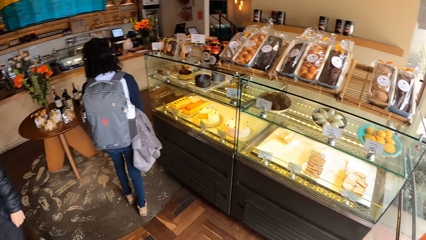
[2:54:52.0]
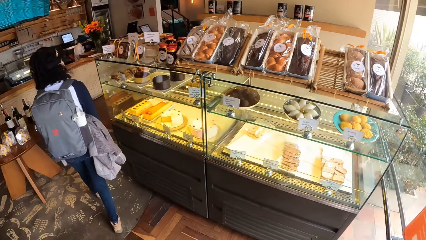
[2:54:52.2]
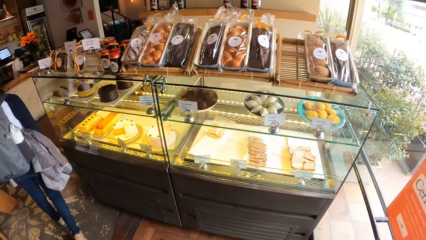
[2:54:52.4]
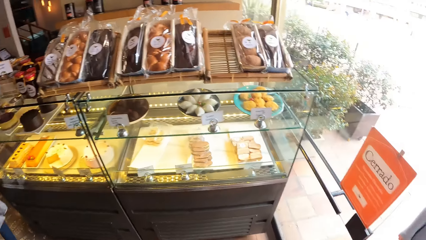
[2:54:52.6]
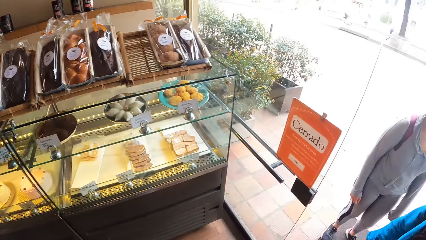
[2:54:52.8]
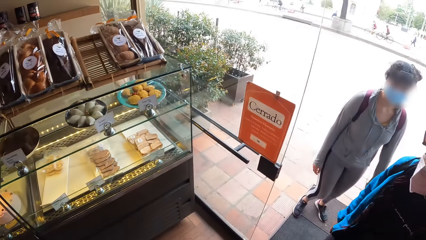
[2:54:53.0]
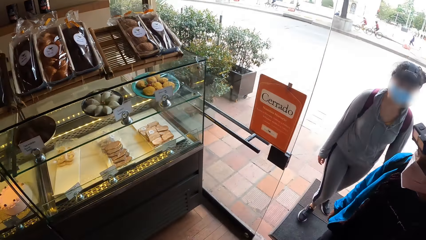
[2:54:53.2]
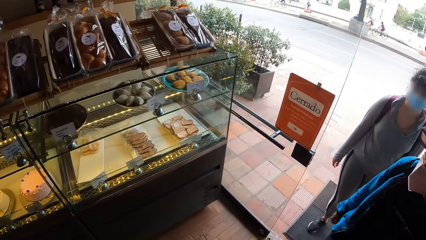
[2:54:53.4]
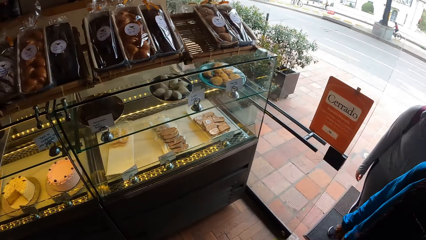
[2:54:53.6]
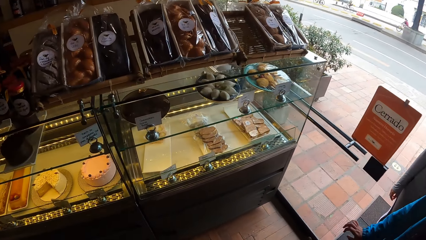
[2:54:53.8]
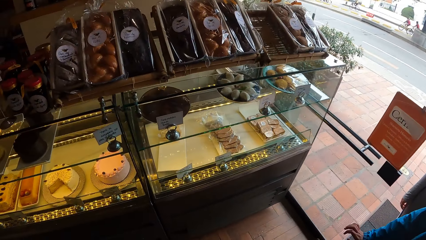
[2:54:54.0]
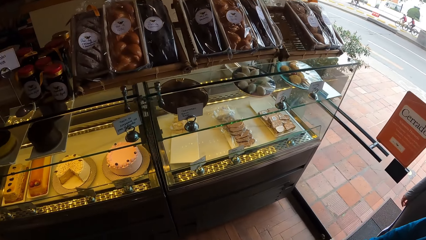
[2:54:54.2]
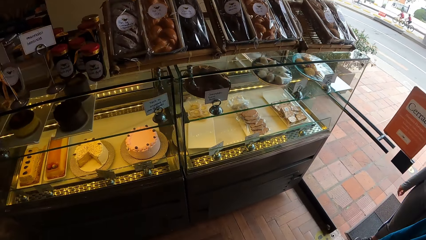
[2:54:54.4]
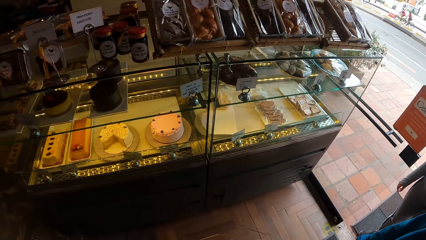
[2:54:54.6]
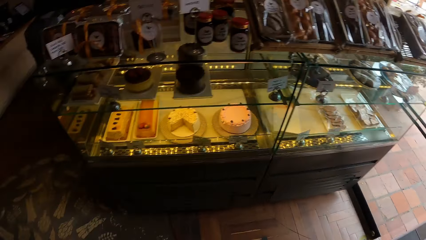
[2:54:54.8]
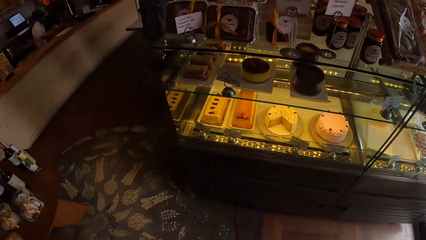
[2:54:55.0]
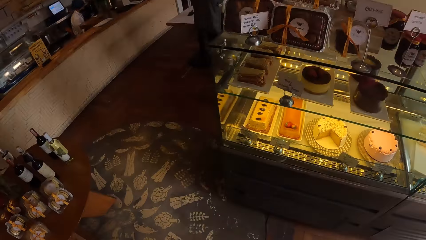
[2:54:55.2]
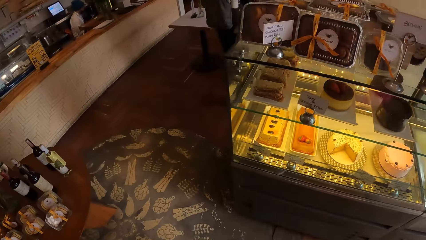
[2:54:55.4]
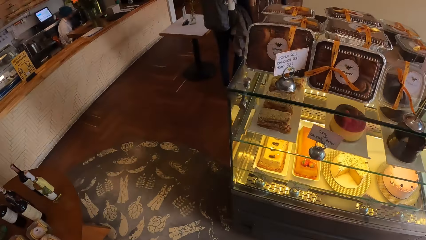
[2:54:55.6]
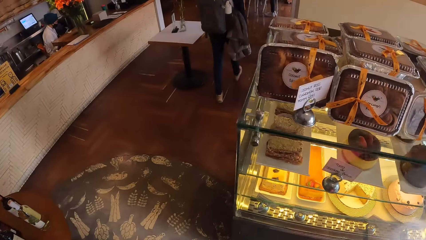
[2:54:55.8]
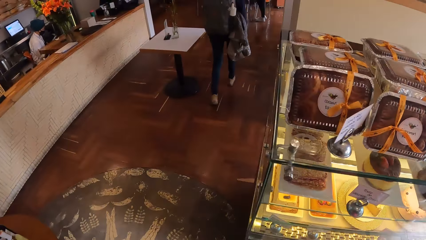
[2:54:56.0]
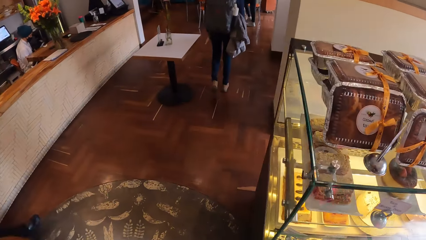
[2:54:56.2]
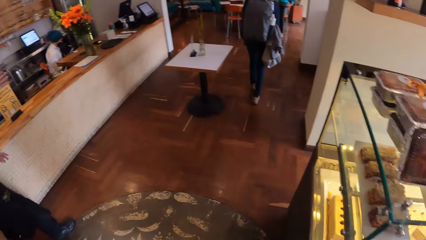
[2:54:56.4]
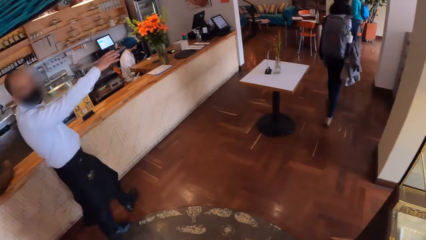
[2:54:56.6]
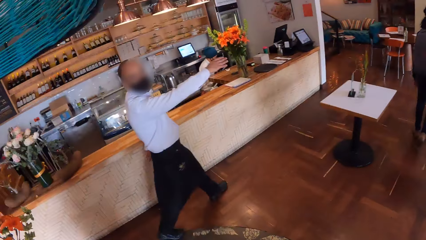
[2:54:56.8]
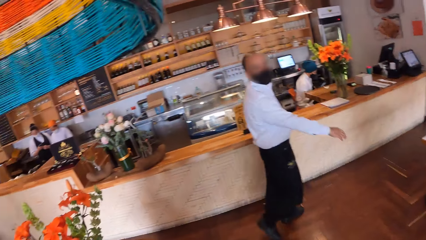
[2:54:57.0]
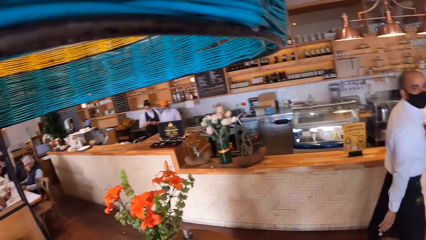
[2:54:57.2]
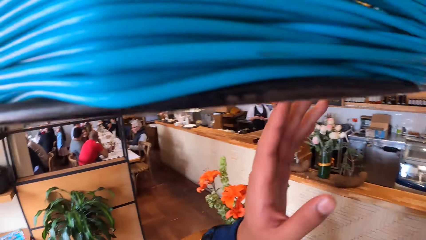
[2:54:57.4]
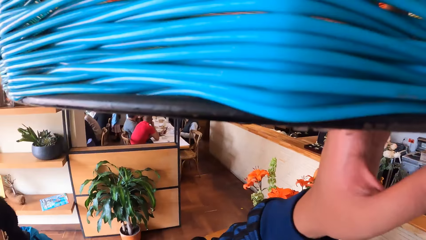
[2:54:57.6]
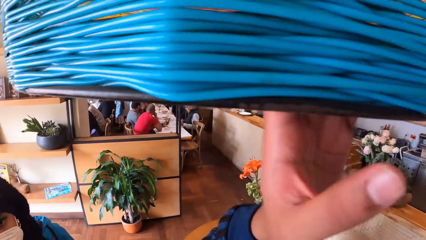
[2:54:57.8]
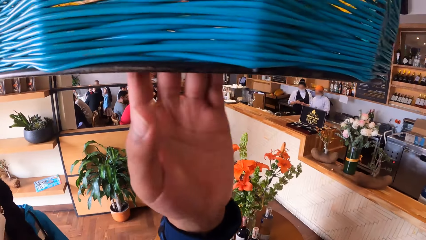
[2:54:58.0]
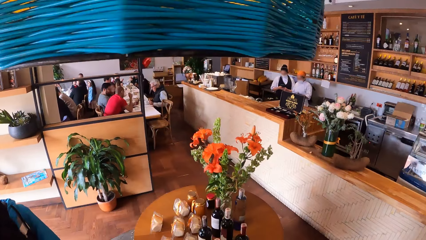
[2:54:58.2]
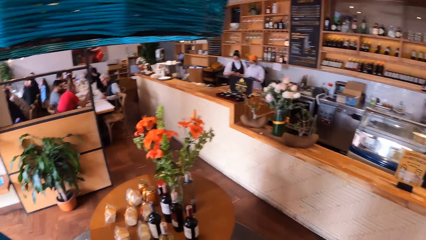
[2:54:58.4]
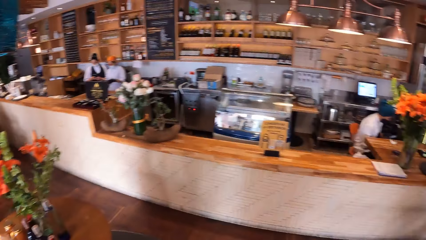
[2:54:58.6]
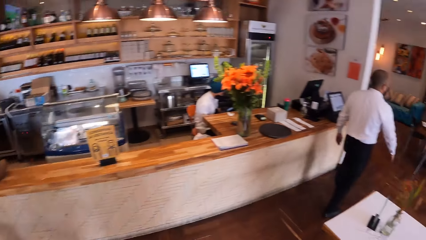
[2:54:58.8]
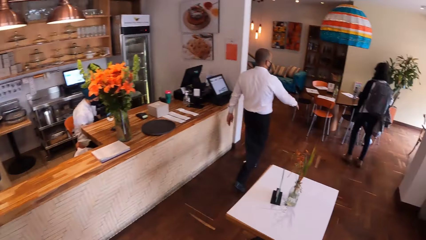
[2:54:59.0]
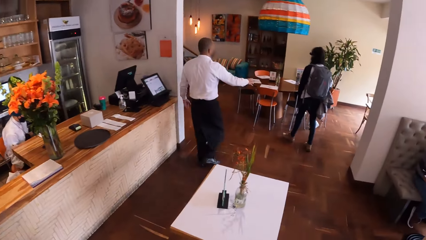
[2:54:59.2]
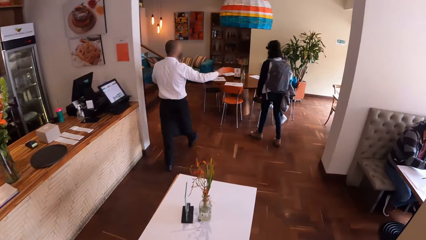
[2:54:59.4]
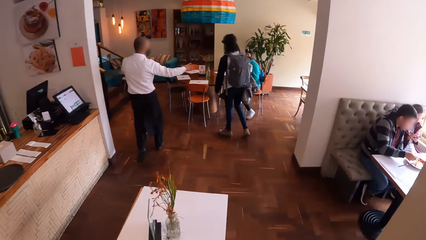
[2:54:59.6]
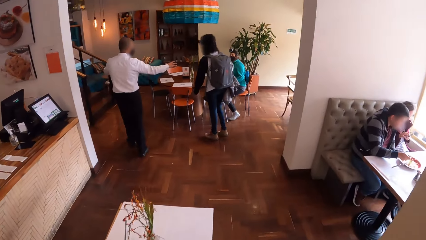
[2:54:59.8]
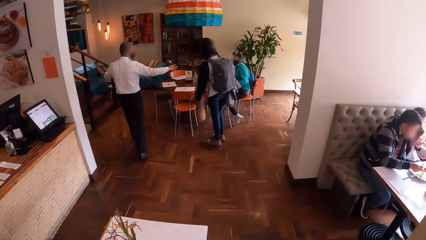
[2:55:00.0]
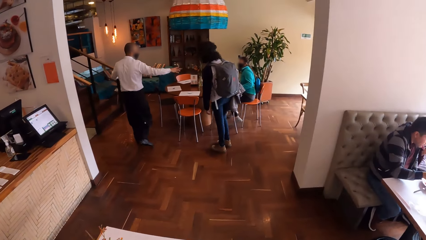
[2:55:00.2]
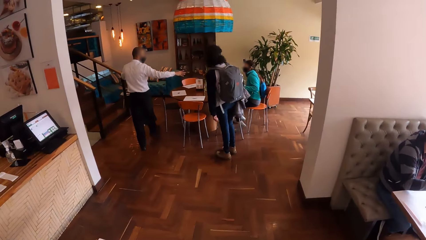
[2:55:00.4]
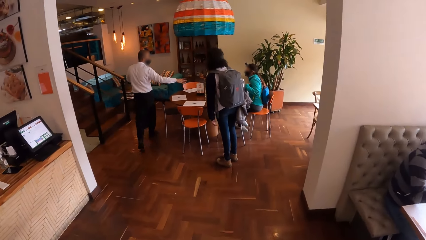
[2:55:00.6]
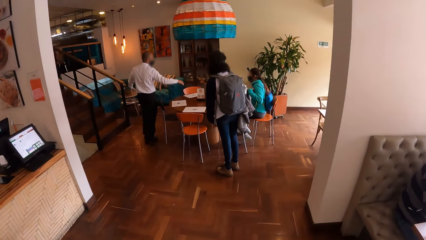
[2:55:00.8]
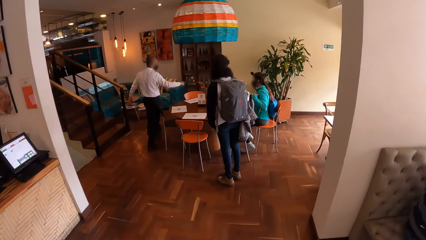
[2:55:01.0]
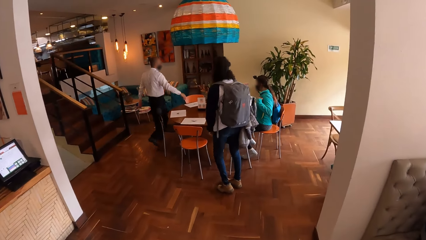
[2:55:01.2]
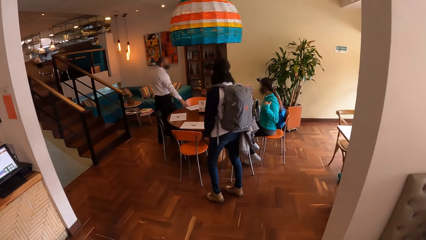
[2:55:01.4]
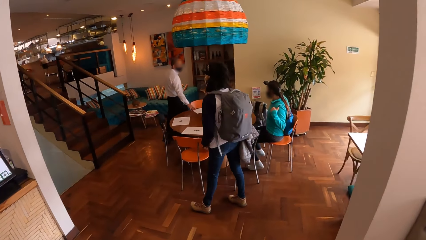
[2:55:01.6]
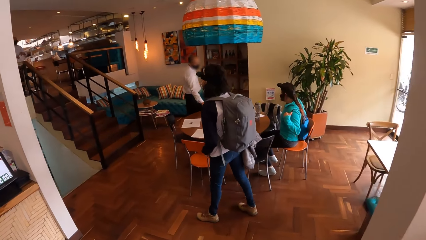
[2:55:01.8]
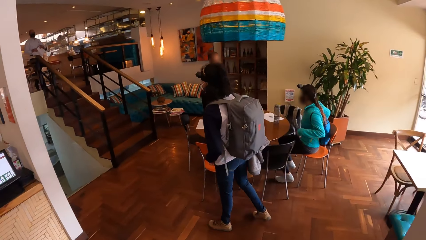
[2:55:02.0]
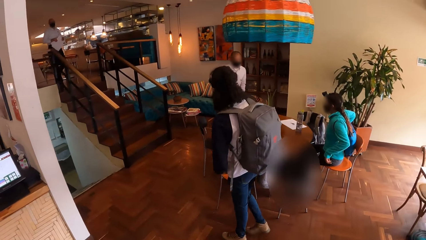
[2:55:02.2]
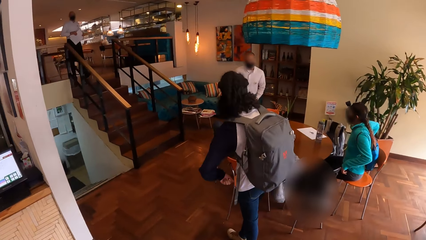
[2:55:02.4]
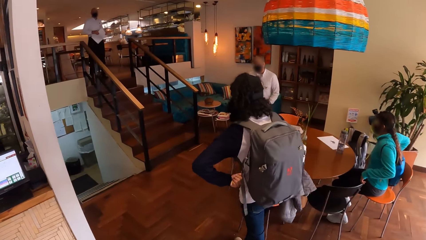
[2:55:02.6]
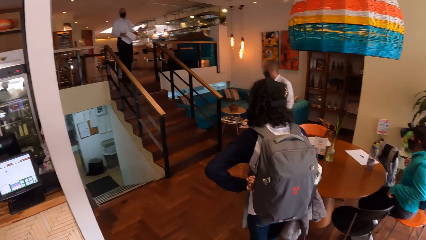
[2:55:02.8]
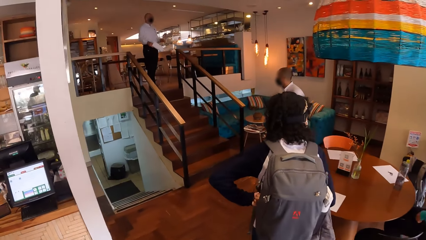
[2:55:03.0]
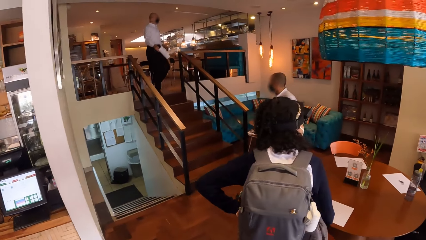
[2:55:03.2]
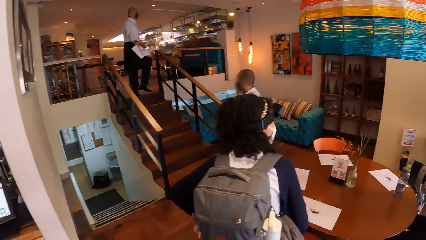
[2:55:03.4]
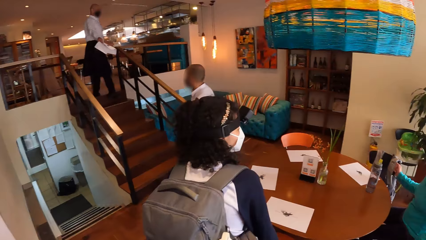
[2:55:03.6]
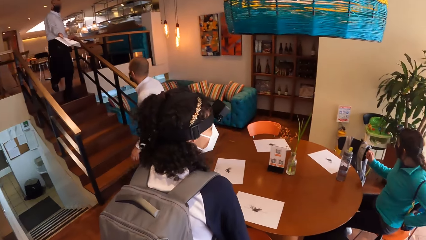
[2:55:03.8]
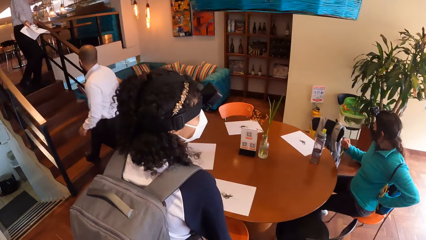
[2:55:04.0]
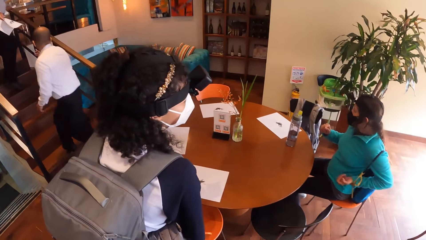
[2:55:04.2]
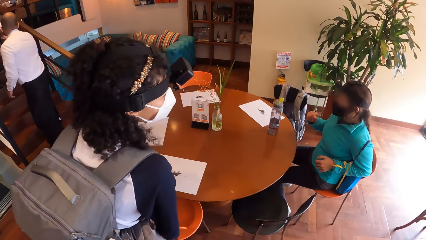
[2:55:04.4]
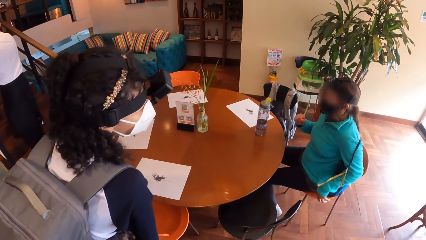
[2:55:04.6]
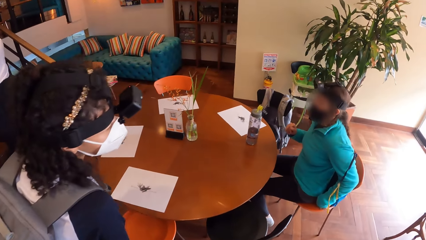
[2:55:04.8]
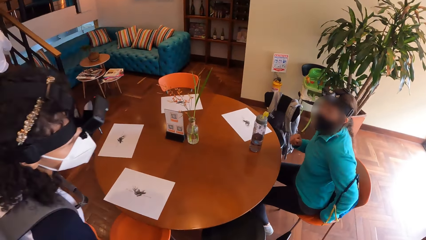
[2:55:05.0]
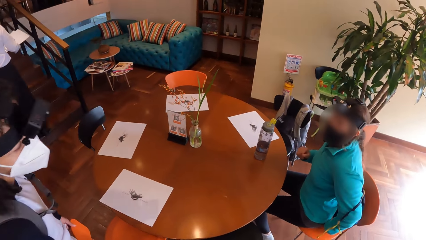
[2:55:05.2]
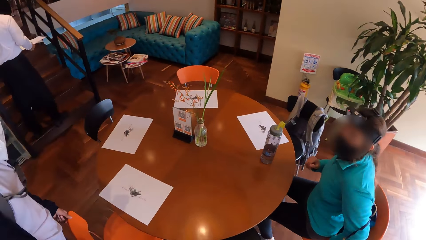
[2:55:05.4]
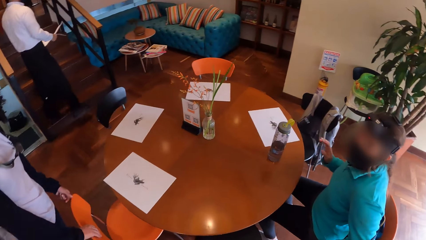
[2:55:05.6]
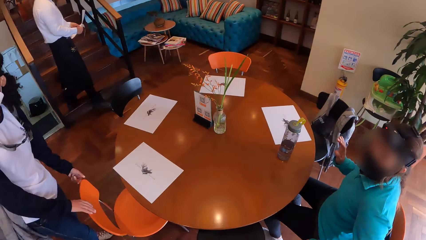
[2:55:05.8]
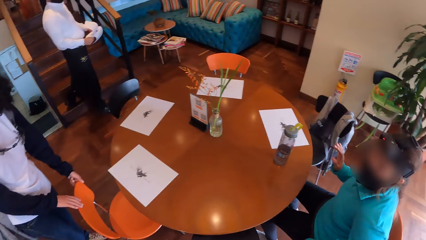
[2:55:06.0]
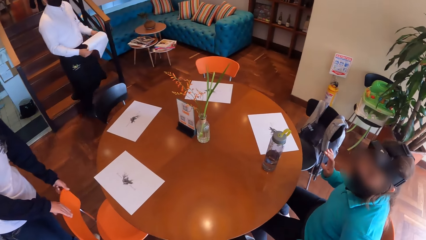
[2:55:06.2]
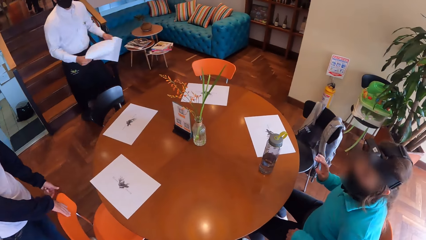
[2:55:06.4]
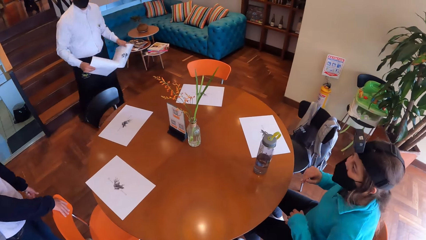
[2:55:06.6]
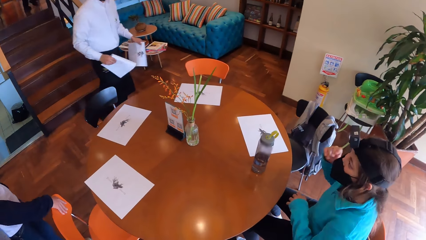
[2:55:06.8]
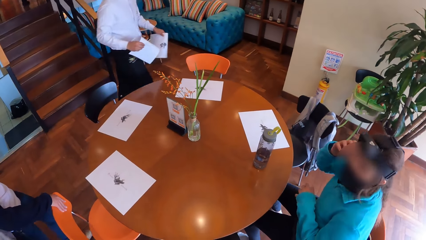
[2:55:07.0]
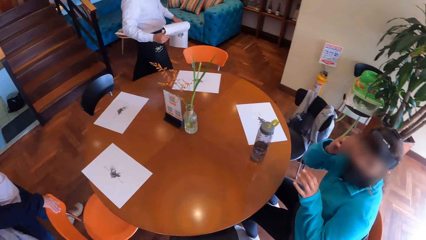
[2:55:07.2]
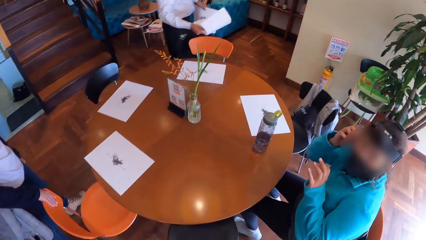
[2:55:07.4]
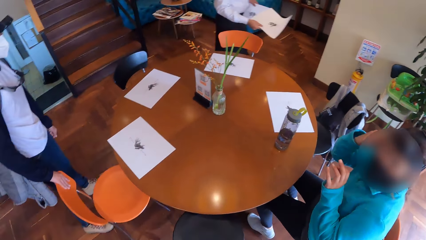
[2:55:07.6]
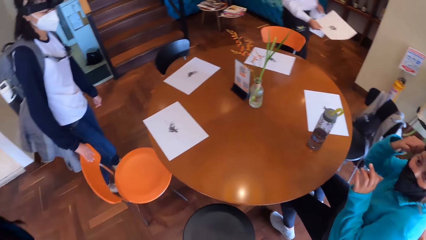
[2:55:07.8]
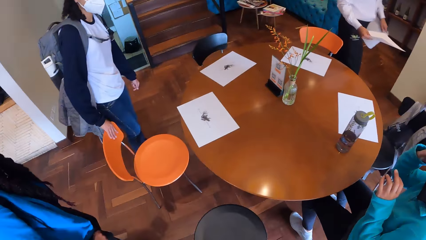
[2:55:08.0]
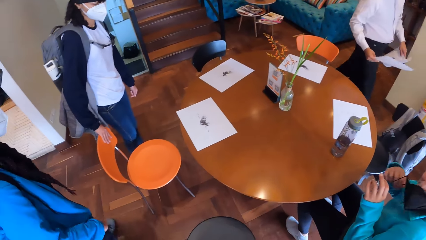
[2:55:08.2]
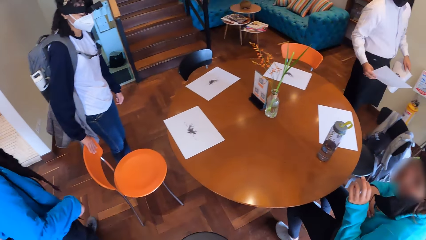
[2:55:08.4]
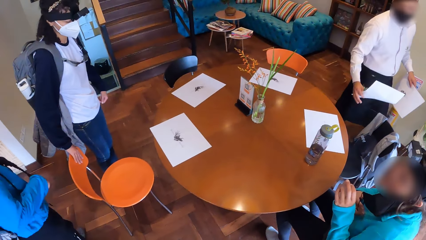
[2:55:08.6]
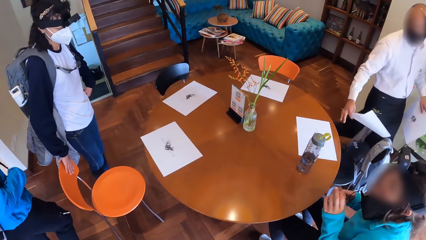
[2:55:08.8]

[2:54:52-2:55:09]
The girl enters the restaurant. The camera wearer looks around the room. Another girl enters the restaurant. The camera wearer touches a ceiling decoration in the restaurant with her left hand. A third girl interacts with a waiter. The camera wearer walks in the room. The waiter climbs the stairs in the restaurant. The third girl takes off her bag on a chair with her left hand. A fourth girl touches the chair with both hands. The waiter holds two pieces of paper with both hands.
